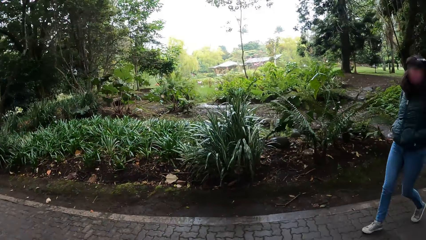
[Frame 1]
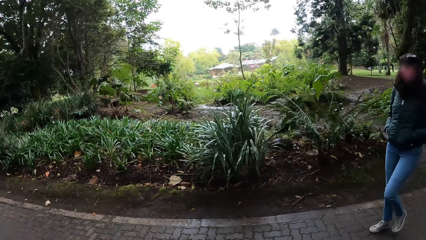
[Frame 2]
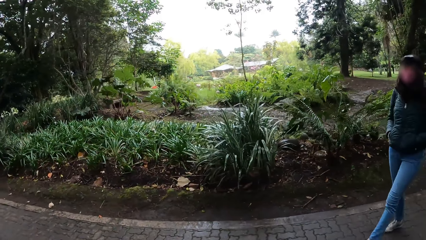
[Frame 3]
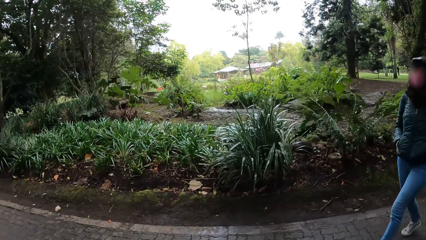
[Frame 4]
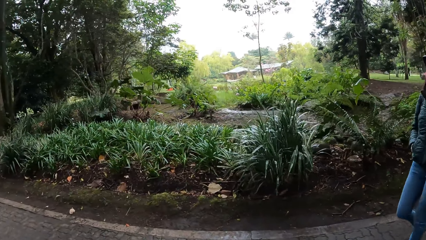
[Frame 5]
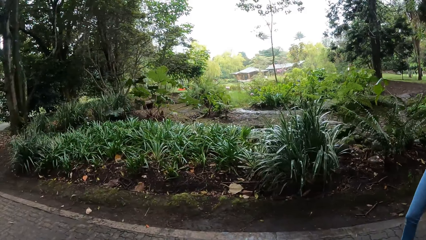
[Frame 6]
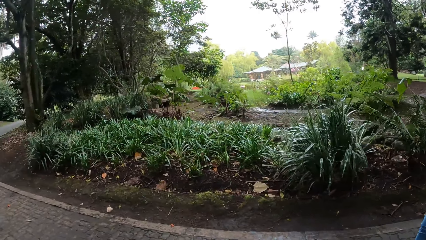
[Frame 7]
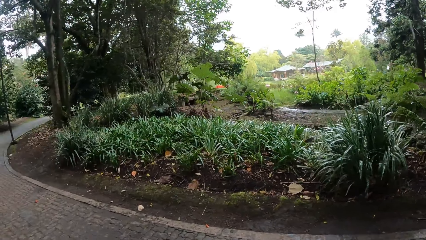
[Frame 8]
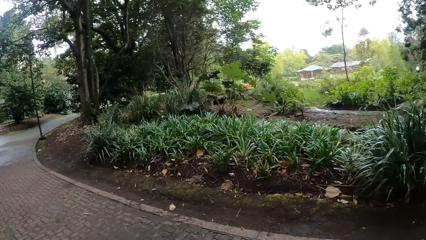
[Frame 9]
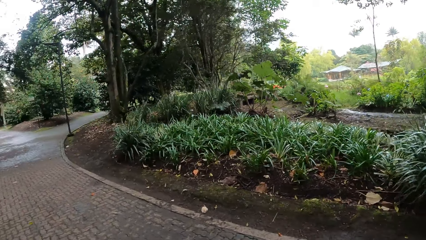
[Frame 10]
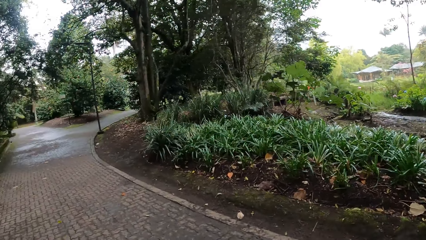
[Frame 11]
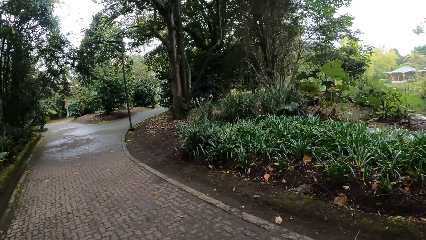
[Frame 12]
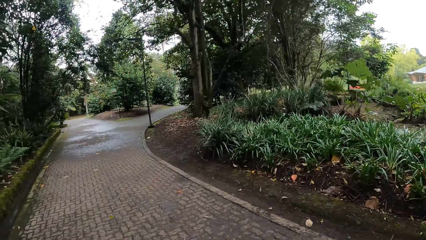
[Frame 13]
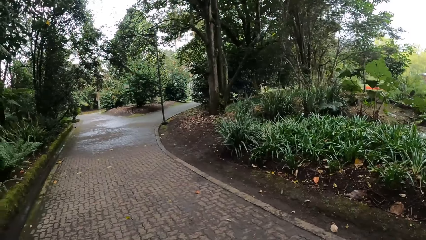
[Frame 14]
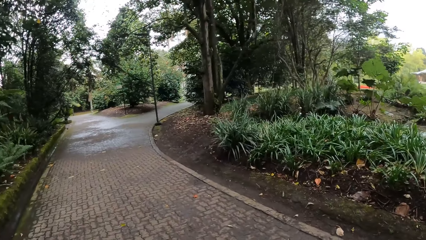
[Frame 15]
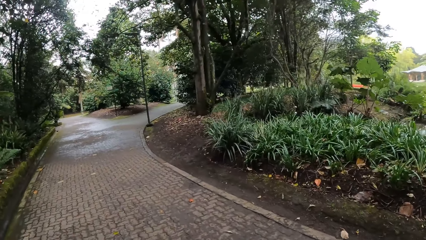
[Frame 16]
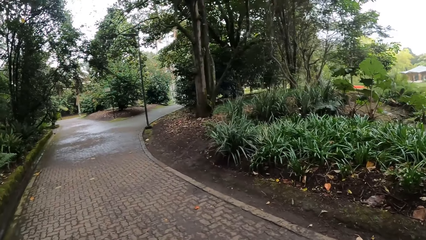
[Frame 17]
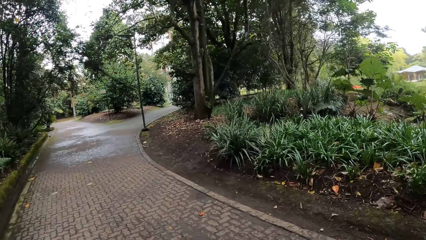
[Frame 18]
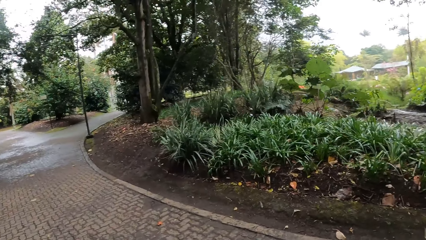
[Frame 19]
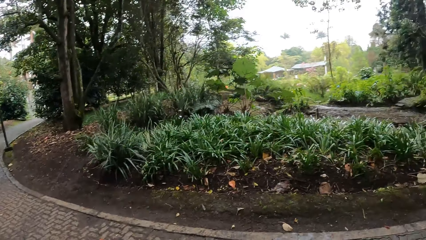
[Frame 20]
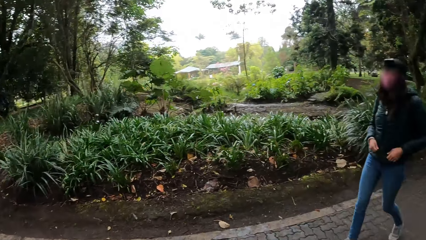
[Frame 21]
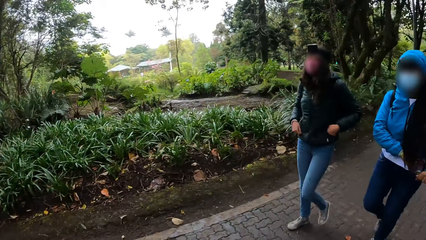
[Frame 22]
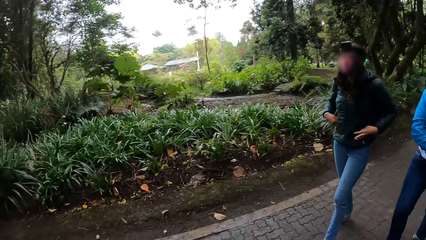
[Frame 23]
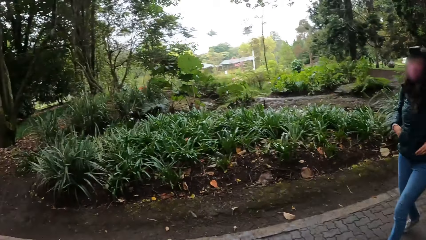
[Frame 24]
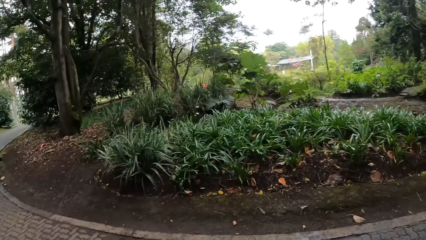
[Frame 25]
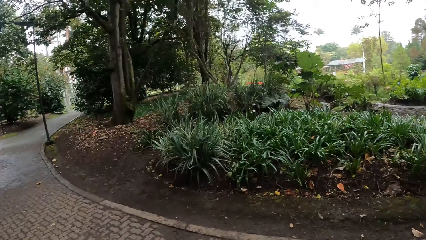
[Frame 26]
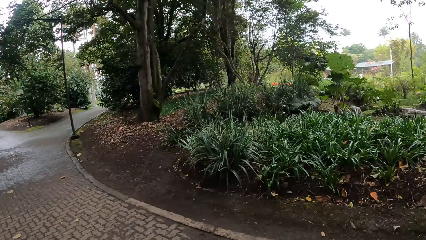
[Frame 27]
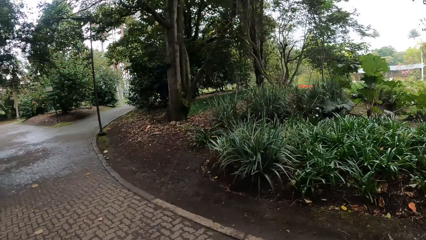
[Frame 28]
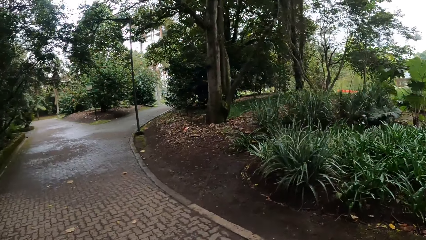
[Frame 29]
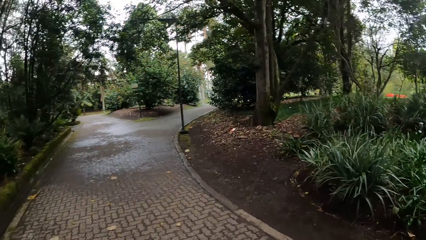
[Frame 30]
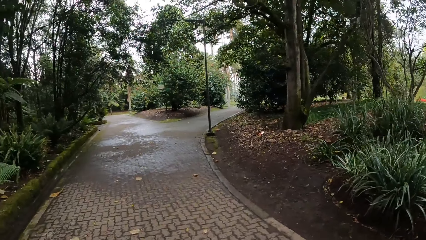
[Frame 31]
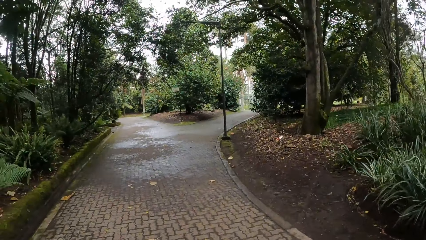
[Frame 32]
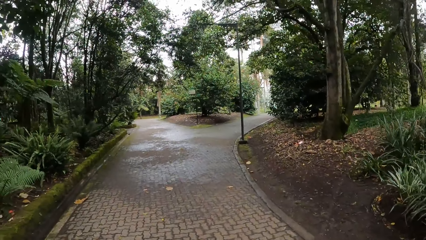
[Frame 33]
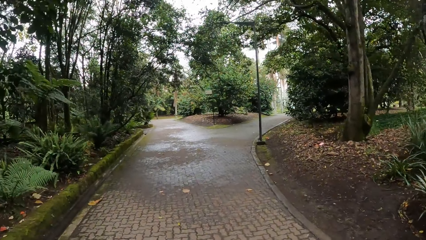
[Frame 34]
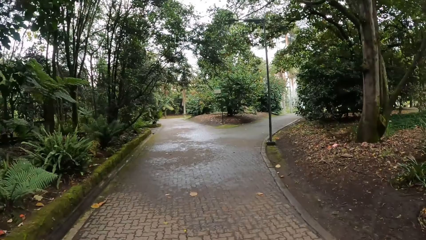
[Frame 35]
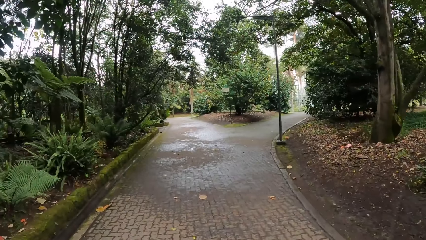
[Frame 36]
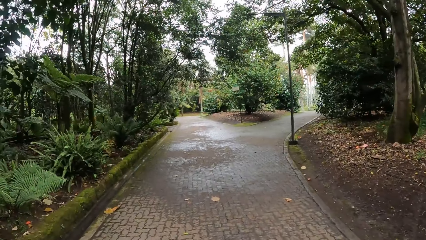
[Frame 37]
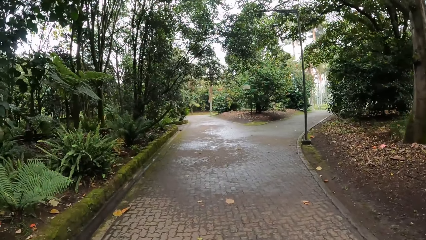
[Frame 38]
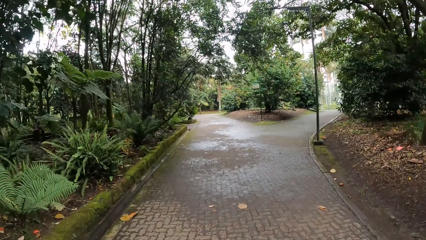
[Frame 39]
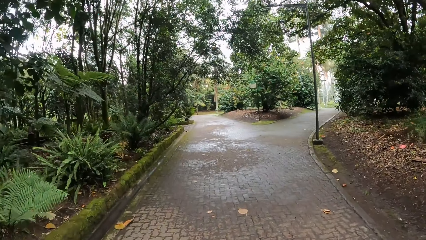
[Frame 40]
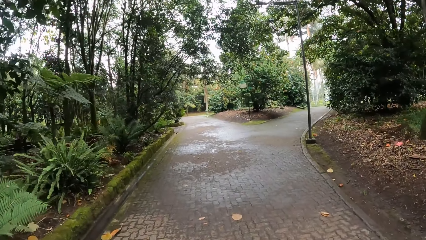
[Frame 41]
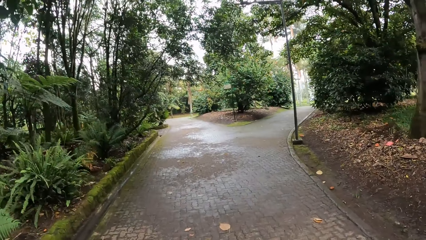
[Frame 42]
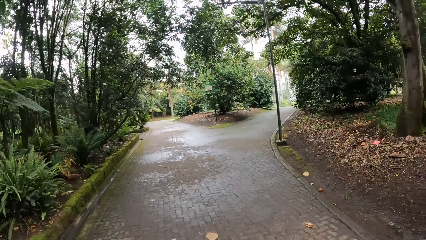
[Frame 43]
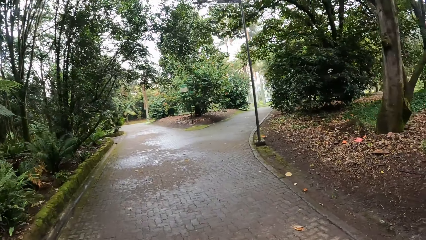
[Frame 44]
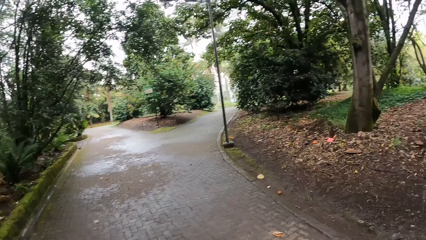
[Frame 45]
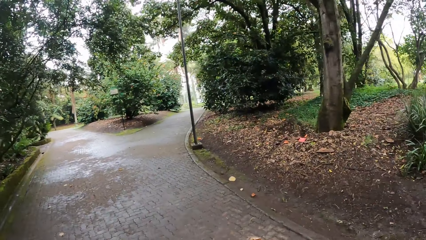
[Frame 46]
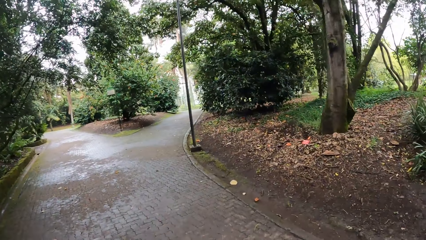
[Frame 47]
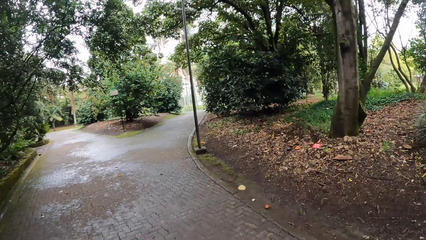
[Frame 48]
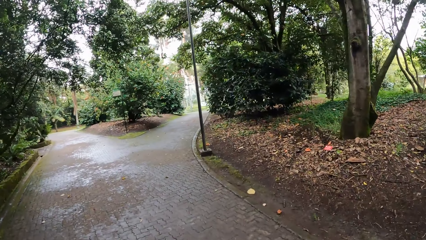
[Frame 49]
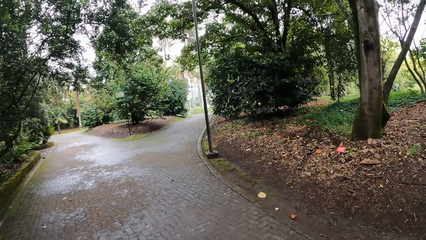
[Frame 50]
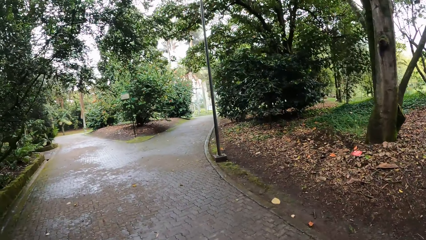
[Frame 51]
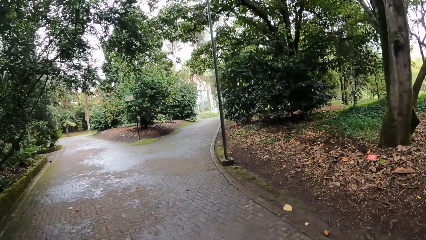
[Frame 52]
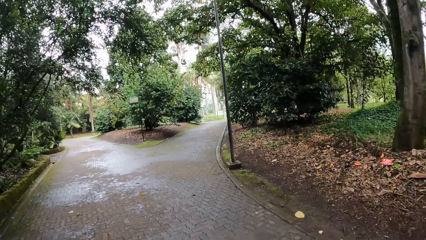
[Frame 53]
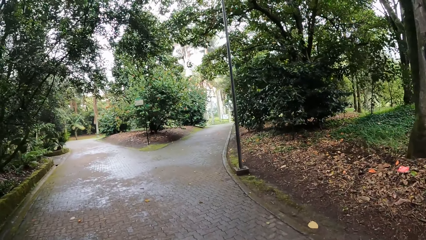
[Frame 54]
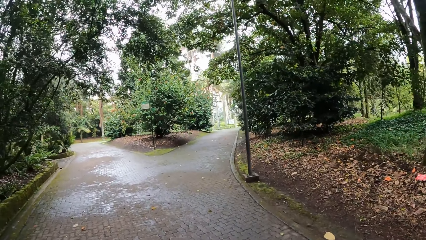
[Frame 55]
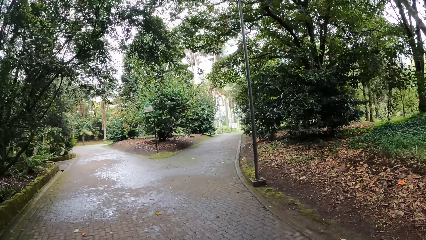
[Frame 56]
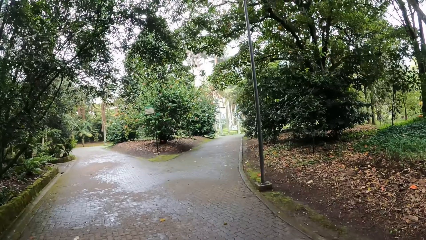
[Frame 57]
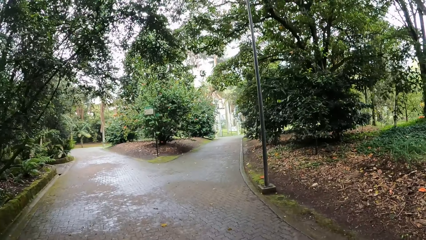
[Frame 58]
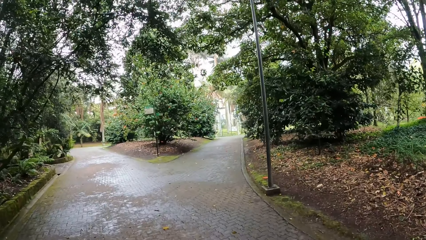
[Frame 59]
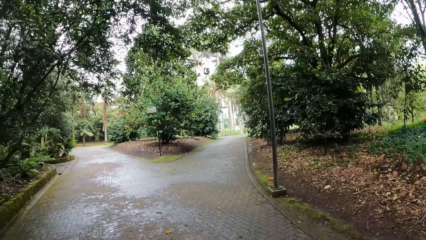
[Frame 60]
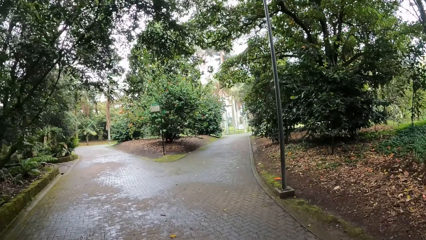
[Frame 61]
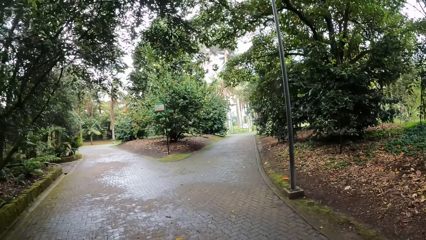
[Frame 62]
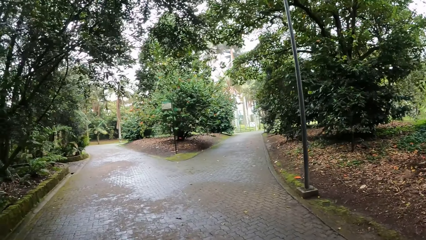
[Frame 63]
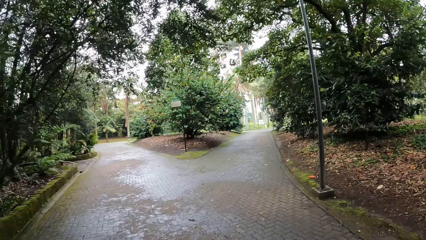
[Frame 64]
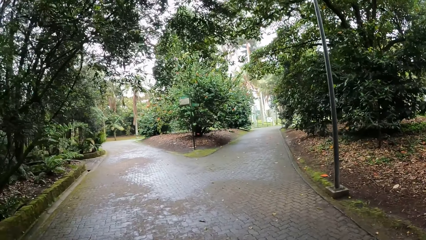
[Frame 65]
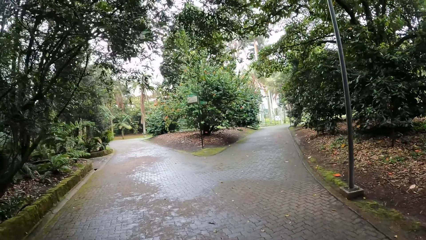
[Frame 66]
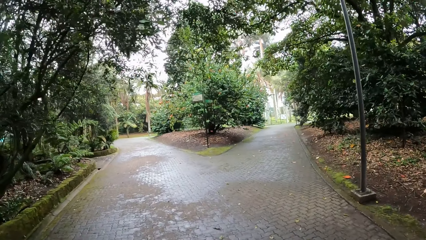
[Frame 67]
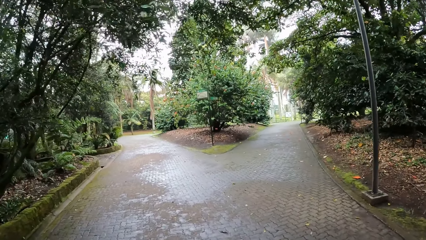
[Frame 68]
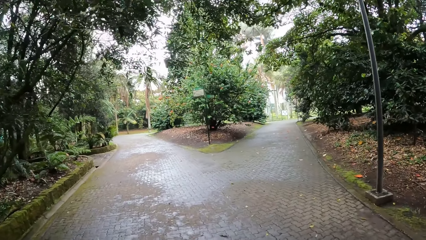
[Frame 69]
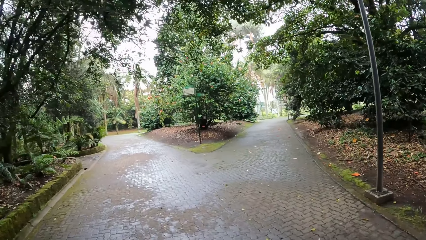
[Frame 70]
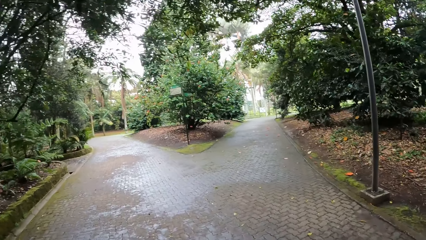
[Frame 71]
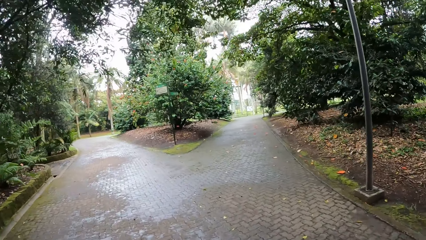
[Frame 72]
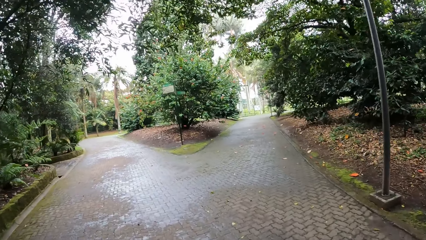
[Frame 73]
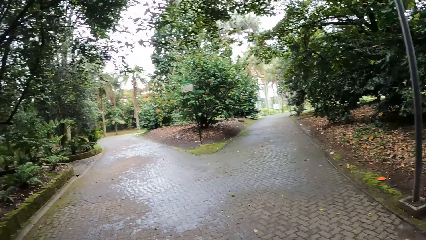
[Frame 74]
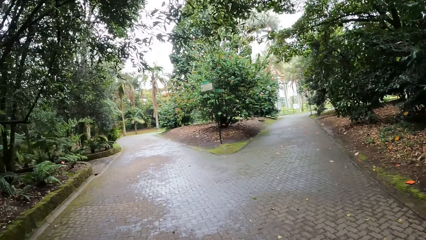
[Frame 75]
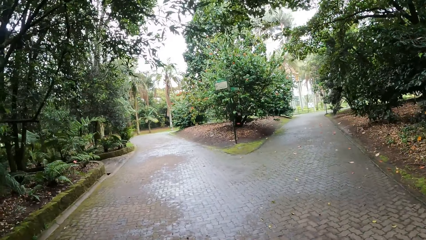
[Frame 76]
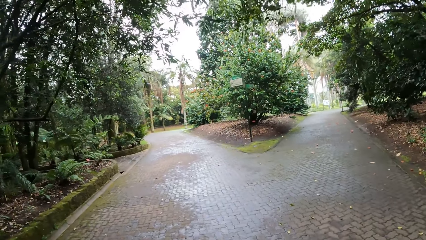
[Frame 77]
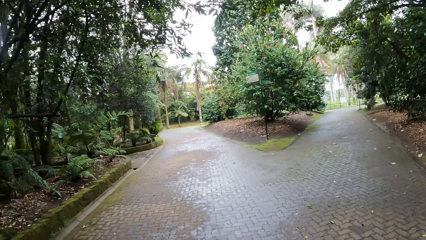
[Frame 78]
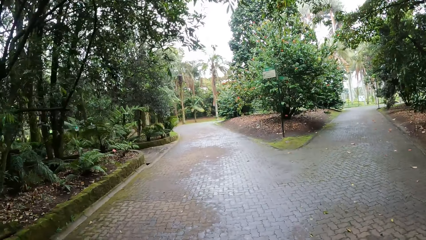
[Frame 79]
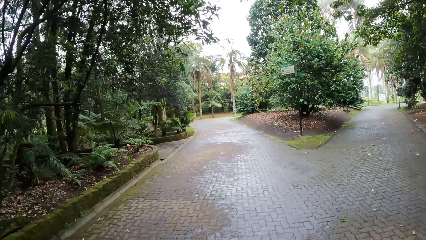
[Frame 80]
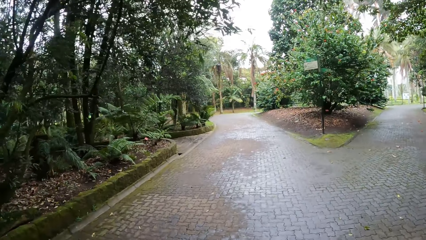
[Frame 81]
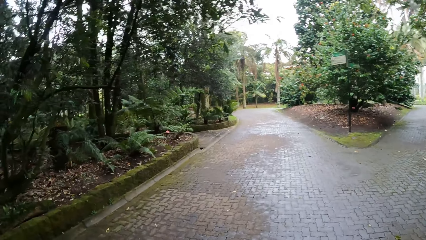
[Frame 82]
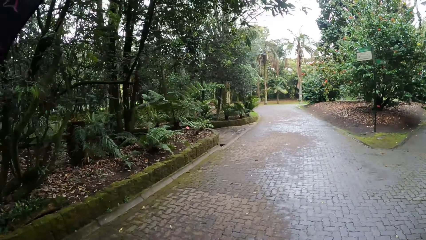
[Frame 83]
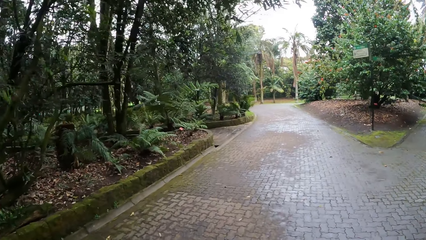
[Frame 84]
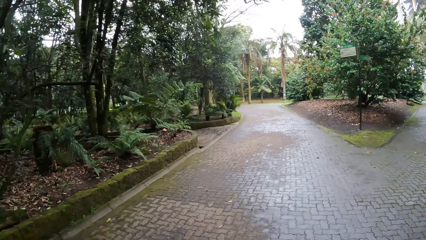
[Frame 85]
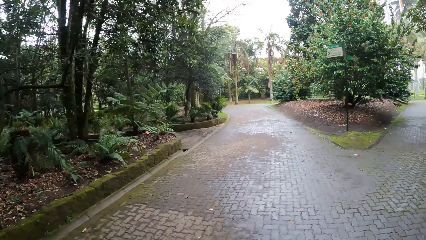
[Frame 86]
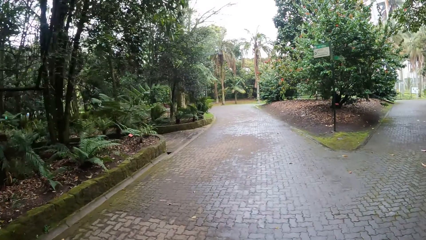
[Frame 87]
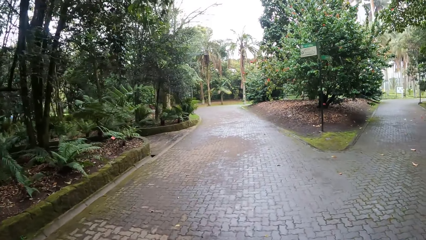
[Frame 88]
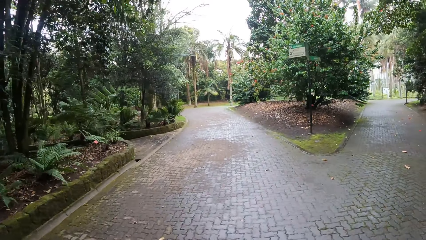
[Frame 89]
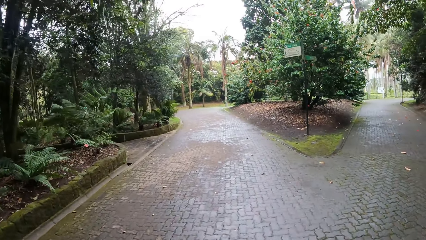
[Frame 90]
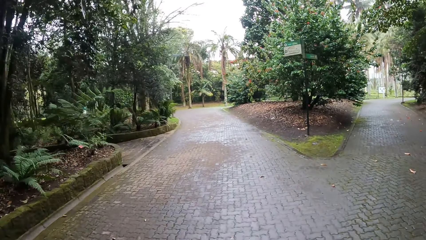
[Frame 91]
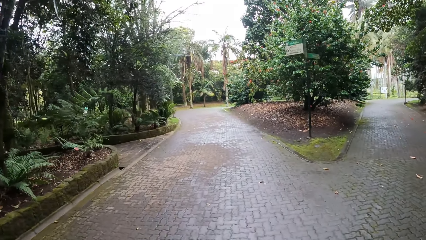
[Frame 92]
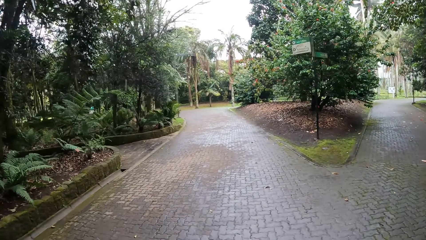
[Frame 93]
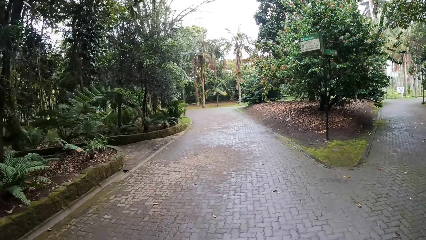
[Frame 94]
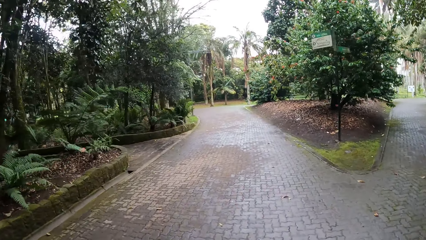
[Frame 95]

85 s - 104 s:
The camera wearer looks around the surroundings. They walk along the pavement.
